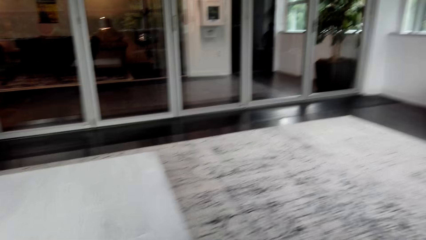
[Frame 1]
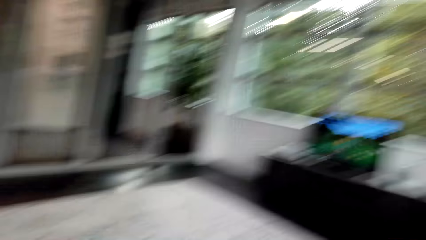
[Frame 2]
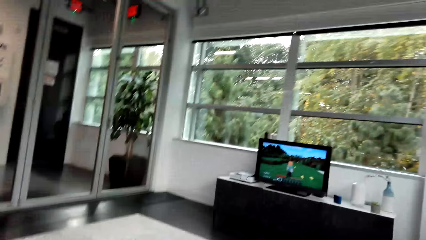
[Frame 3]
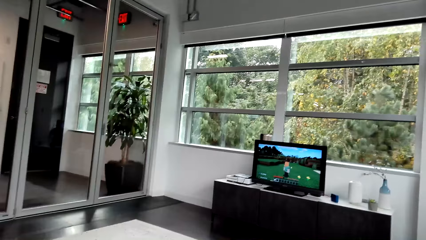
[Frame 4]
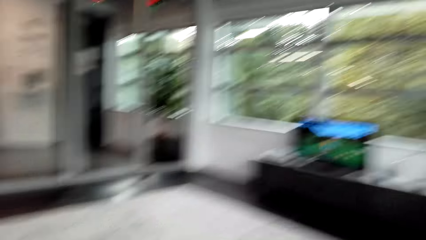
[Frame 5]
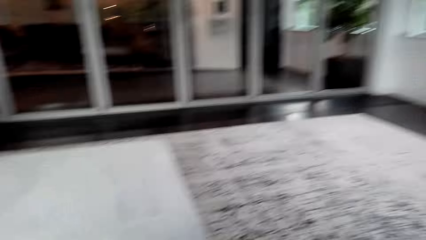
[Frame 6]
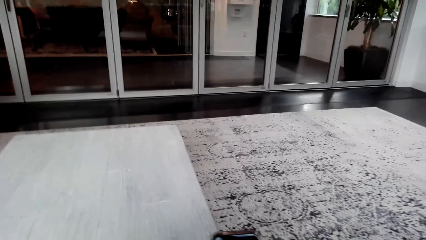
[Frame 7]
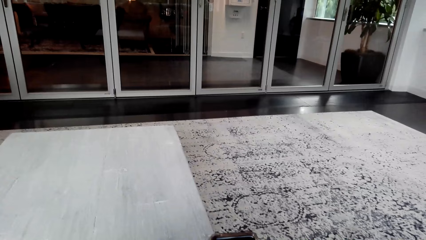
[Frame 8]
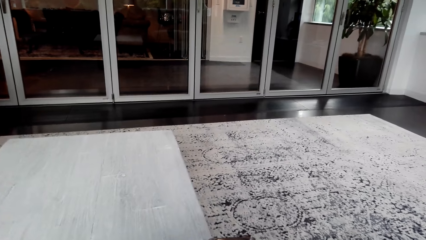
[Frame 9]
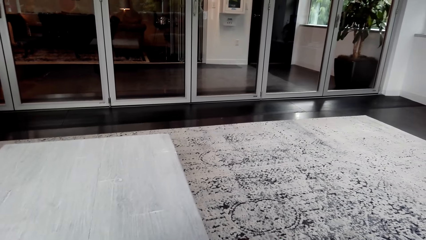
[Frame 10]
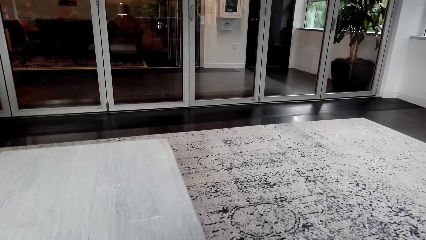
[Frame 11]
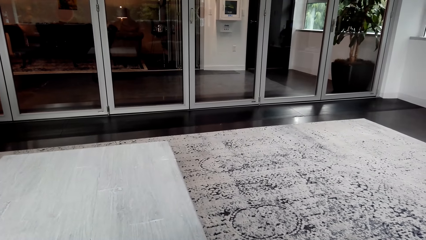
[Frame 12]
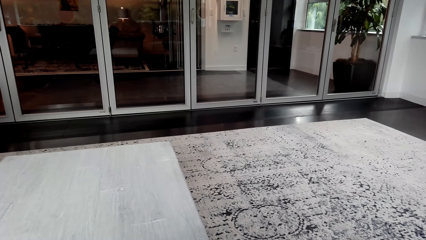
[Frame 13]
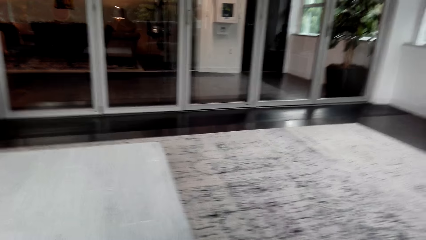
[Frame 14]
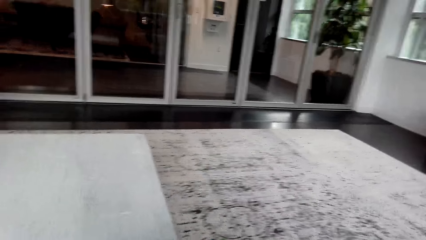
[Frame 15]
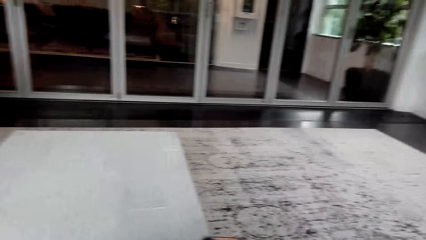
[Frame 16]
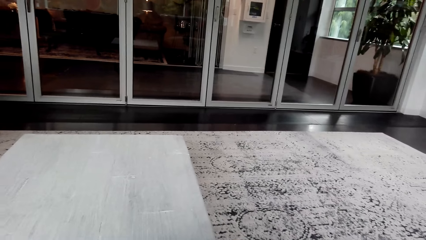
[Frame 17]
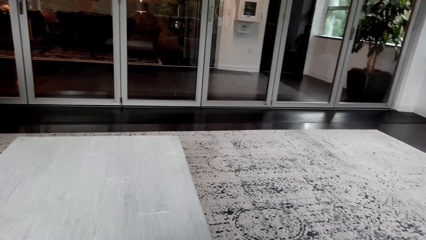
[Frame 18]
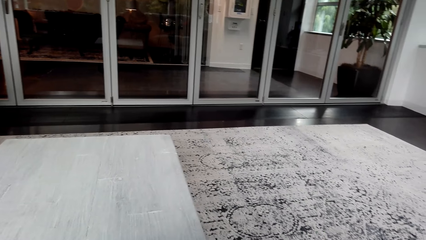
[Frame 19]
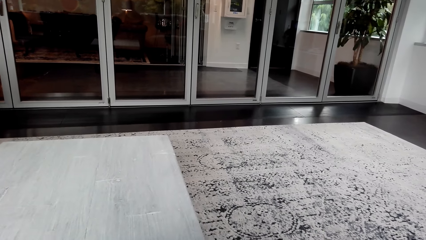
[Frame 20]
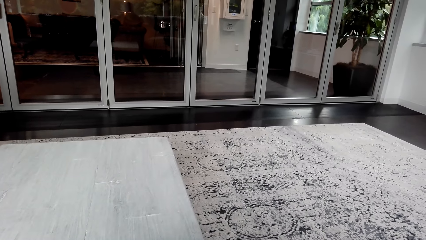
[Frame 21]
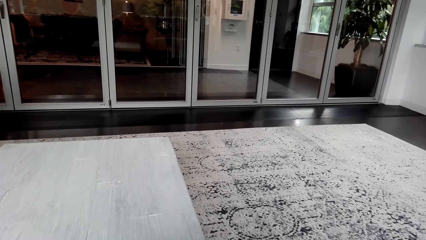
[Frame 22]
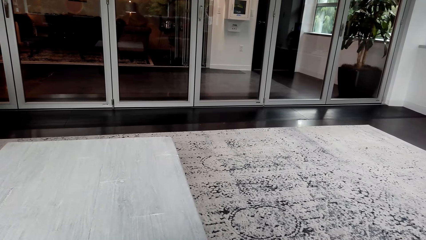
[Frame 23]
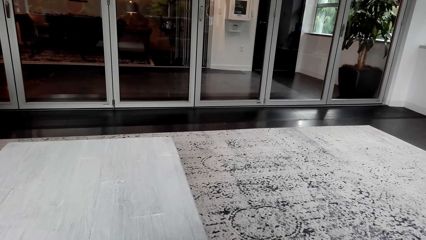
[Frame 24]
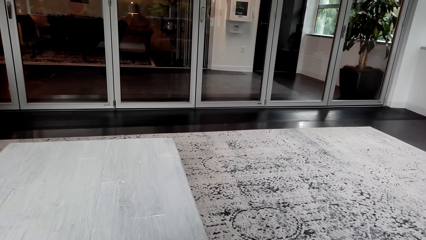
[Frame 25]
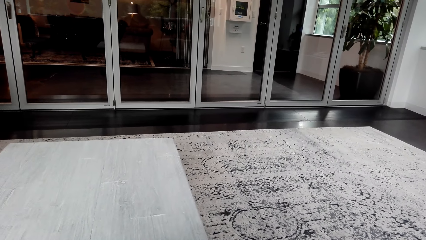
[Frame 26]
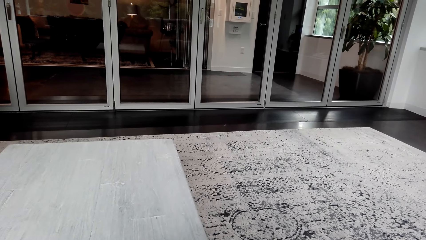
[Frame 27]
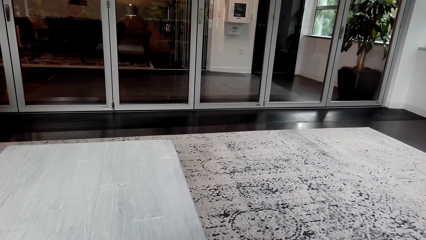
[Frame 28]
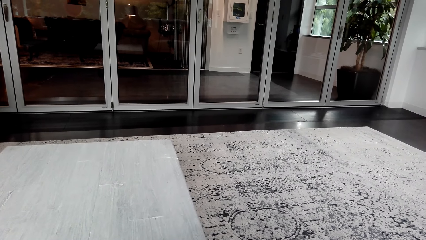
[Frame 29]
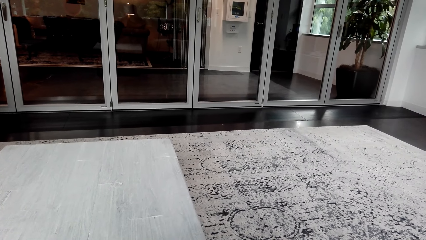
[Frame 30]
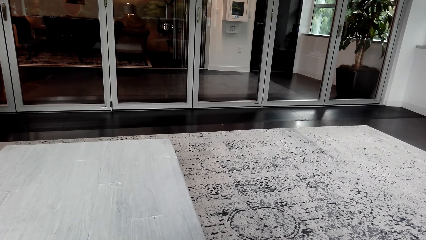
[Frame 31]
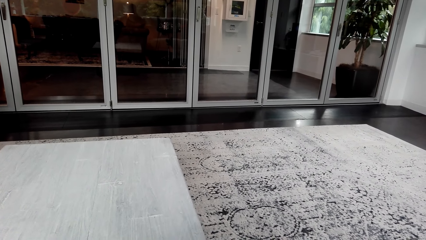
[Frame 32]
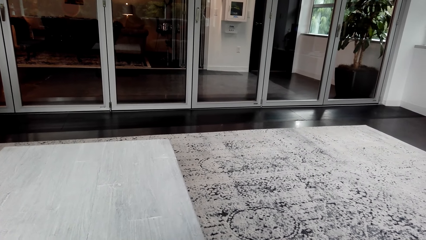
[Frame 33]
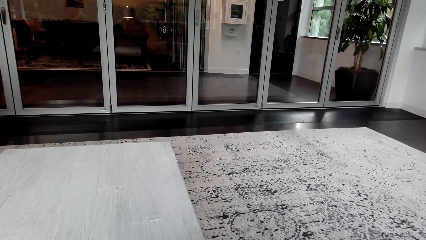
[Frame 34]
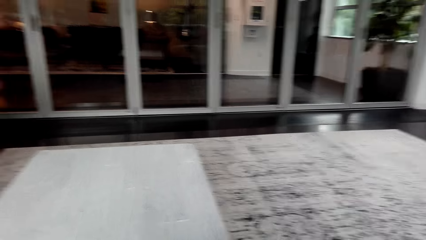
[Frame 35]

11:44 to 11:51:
The camera wearer plays a game on a desktop. They read on a phone.

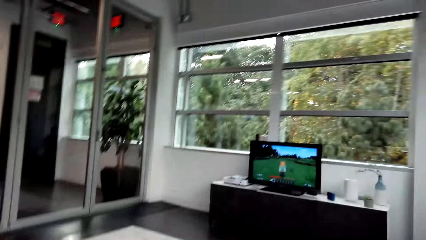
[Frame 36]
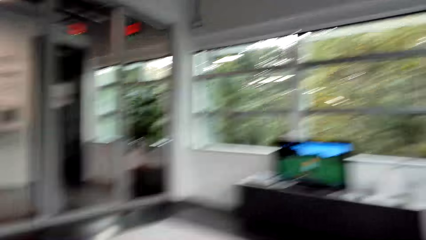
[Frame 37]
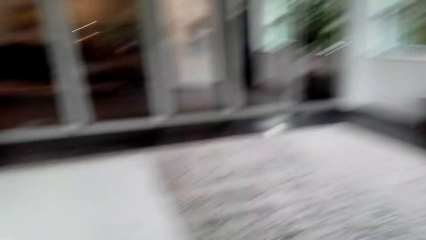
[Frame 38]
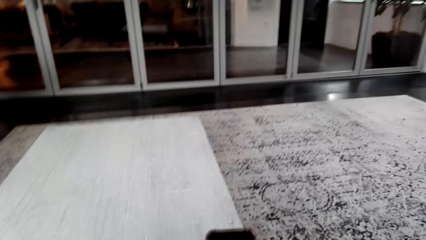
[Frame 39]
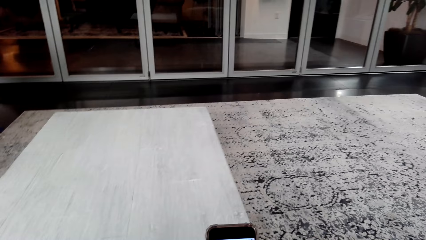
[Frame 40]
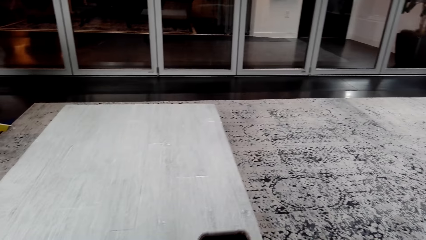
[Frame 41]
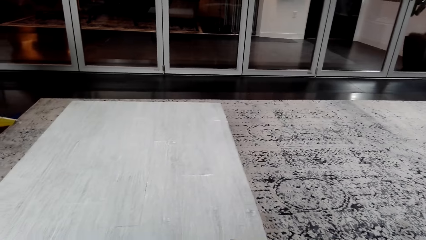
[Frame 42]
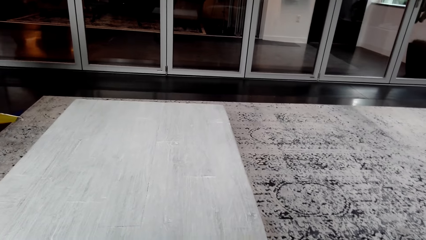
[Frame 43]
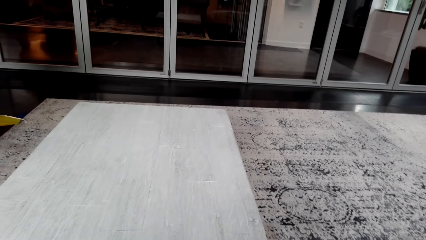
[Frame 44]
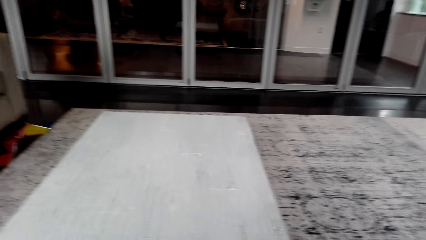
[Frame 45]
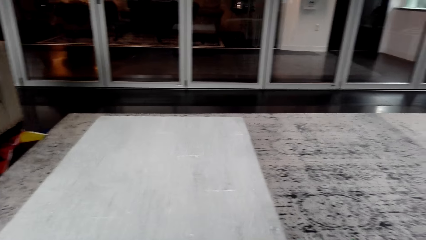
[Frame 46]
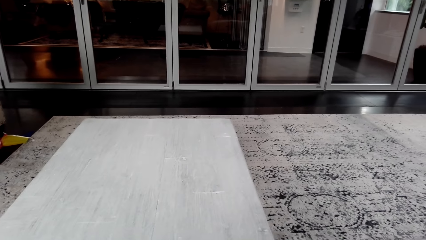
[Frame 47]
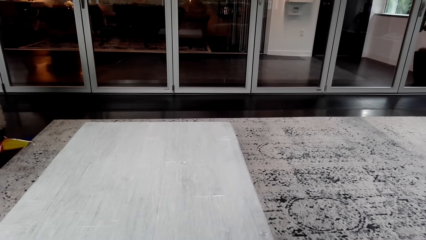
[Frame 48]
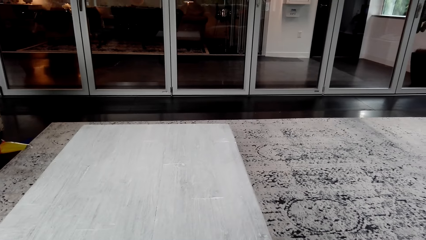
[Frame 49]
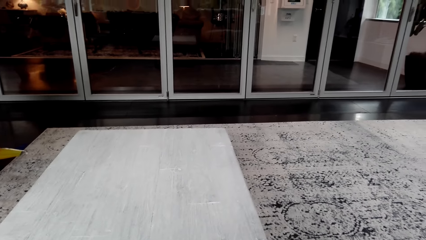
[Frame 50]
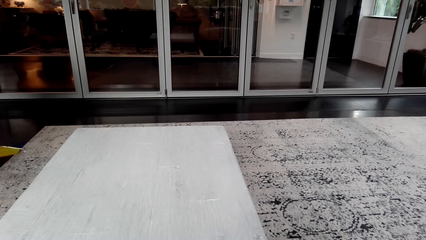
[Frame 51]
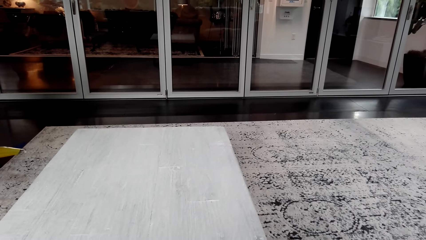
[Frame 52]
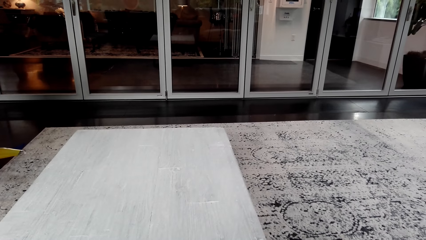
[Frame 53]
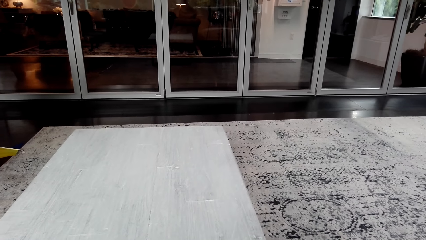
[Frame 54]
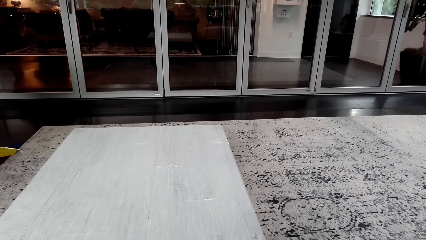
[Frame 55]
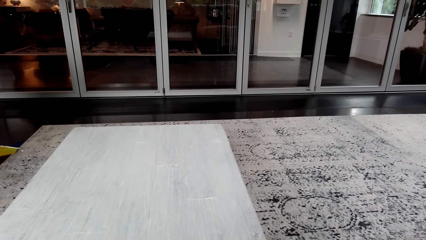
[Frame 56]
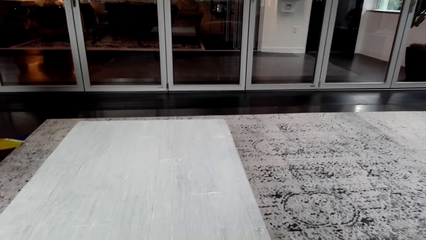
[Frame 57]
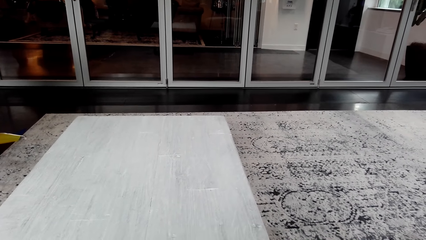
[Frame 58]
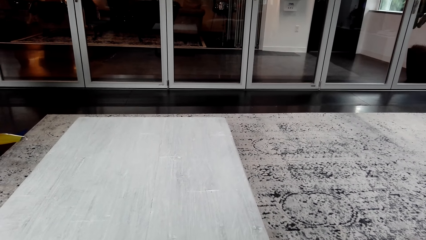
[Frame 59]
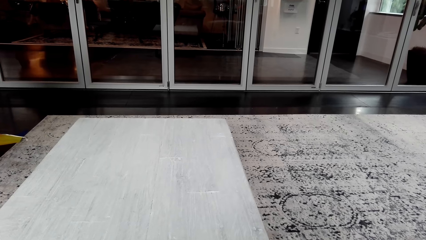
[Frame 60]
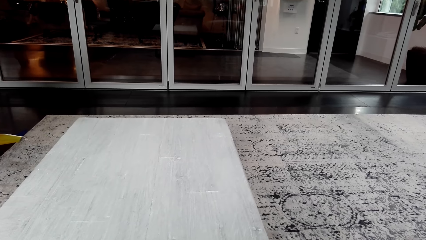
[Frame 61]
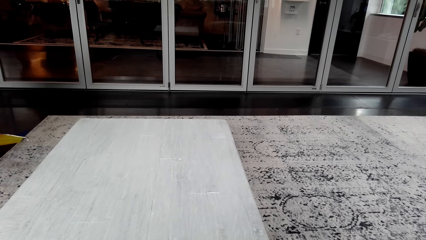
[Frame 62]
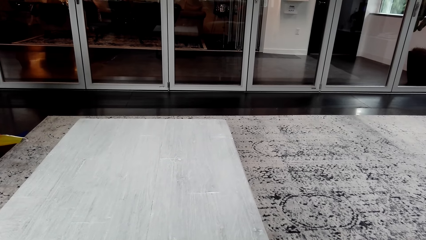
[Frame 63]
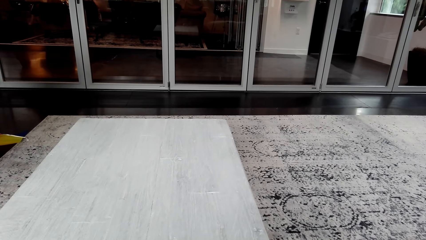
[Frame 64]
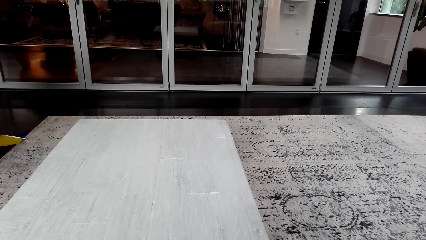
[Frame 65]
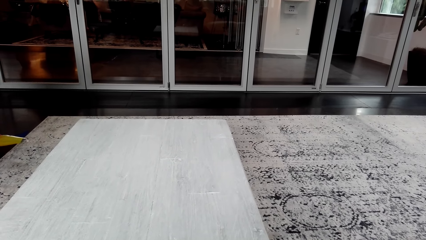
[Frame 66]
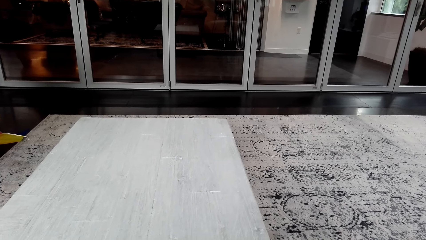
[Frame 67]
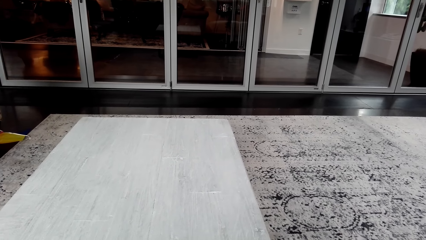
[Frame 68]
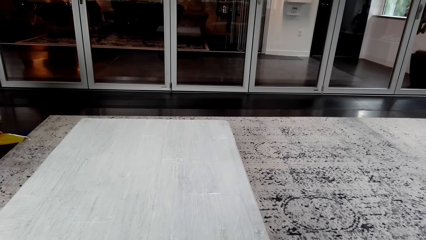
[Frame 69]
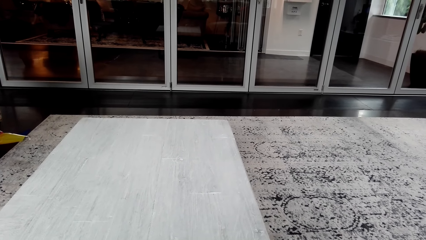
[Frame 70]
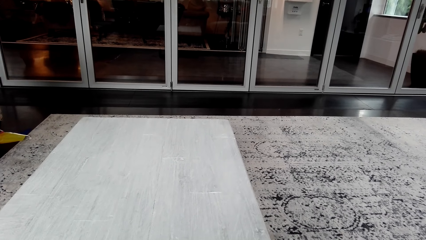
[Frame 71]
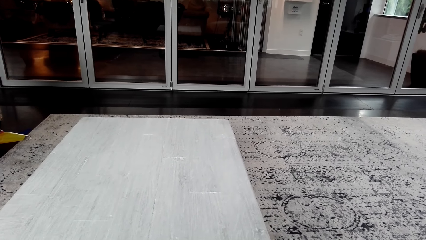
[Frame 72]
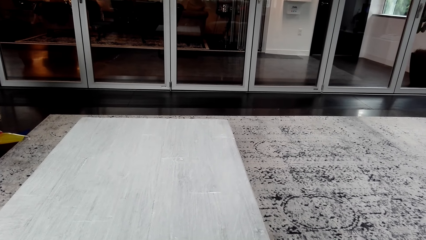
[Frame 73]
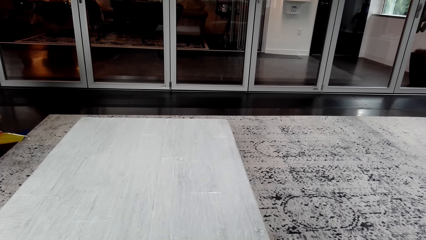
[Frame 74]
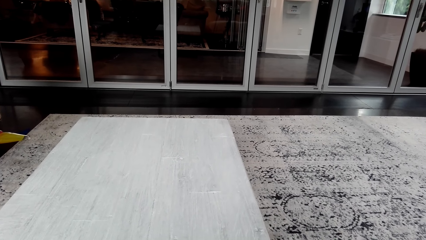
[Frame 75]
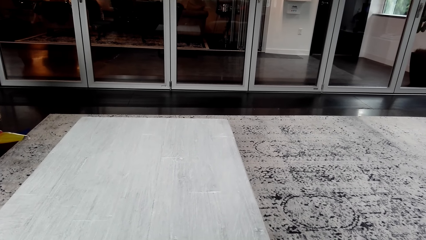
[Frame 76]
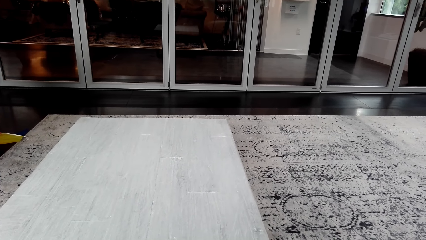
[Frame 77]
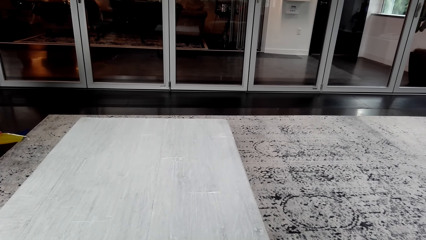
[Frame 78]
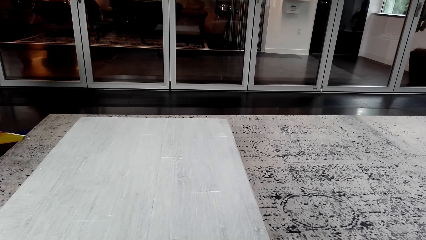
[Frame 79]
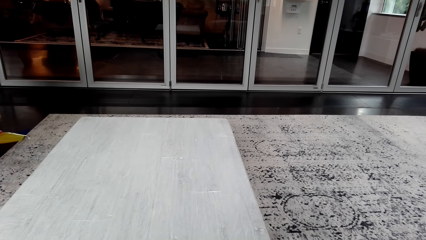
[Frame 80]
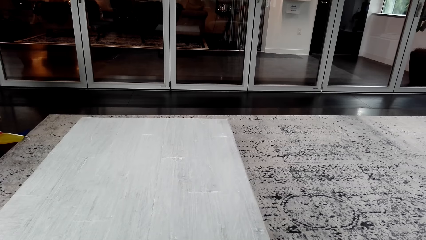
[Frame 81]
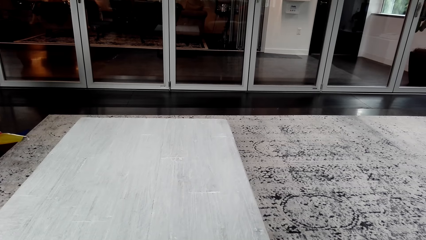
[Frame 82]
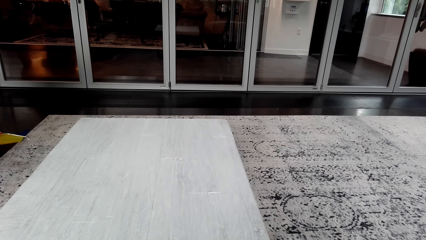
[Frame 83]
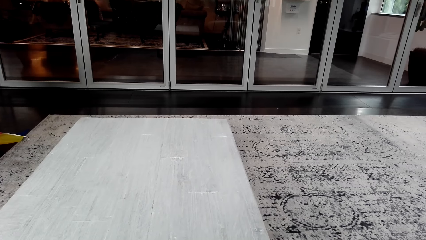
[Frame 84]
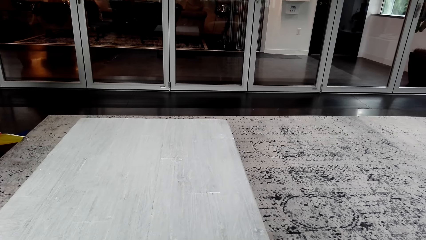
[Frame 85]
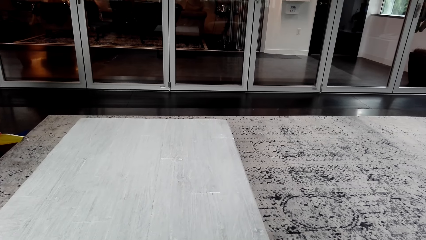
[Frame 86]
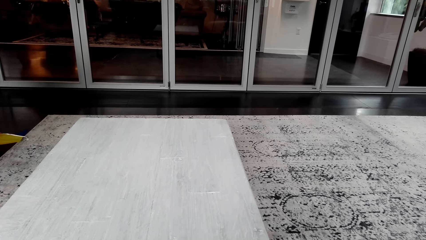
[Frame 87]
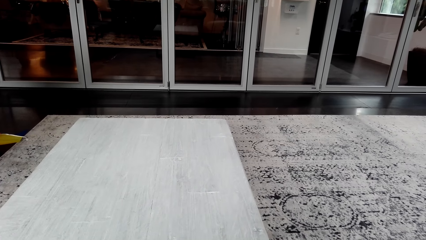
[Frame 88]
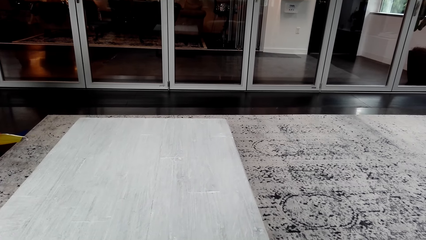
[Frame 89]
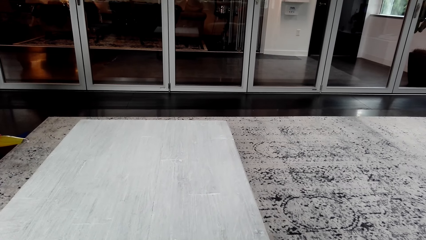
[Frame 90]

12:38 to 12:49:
The camera wearer reads on a phone.
